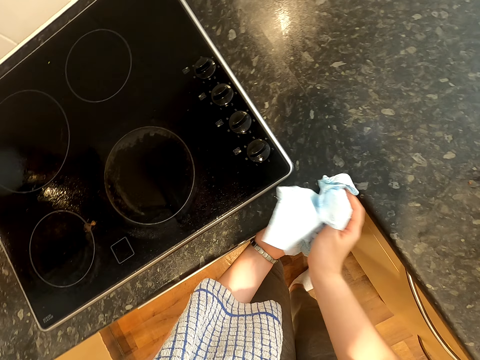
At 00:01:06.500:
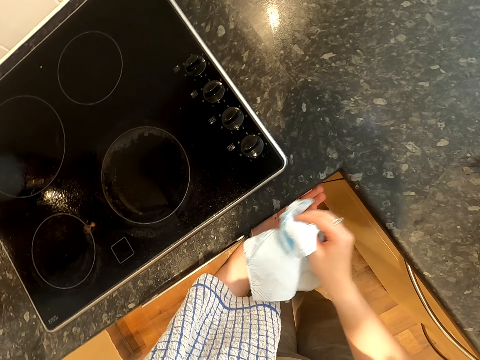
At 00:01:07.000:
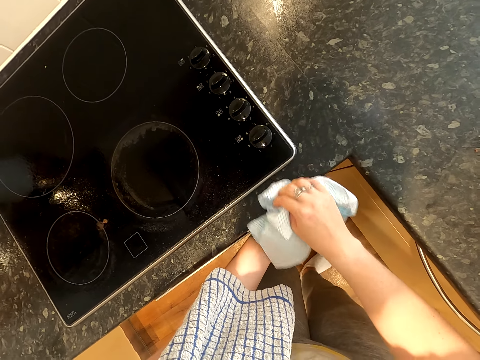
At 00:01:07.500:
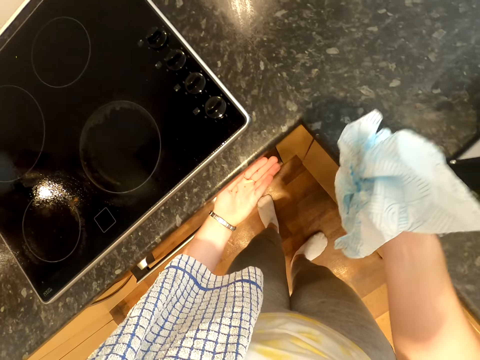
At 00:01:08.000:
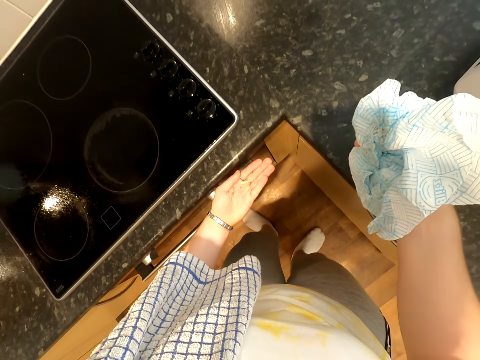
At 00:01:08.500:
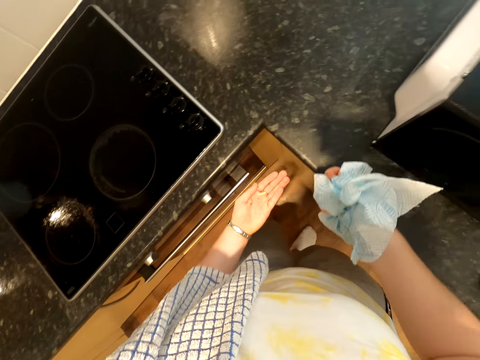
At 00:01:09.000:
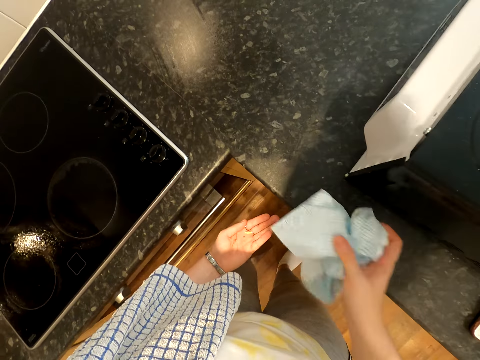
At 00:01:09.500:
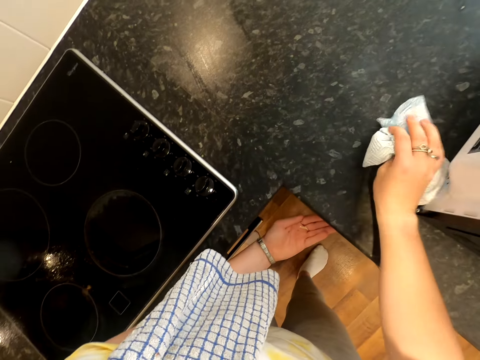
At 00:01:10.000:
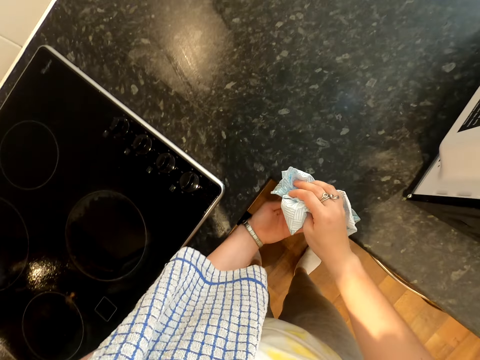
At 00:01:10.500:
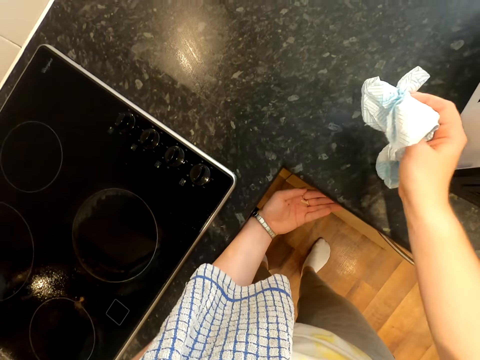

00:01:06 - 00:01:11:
The camera wearer wipes a kitchen counter repeatedly.

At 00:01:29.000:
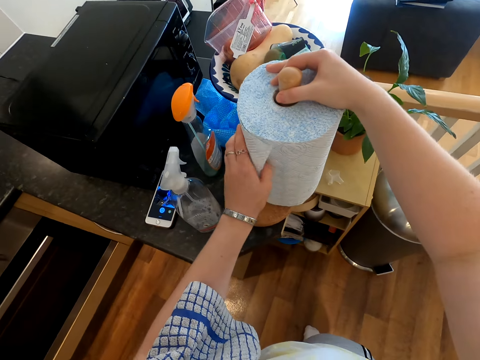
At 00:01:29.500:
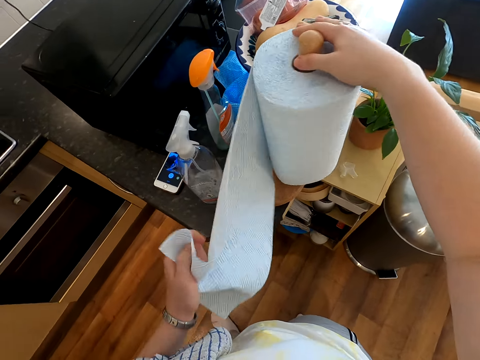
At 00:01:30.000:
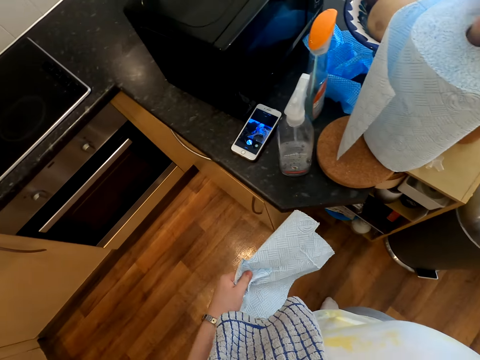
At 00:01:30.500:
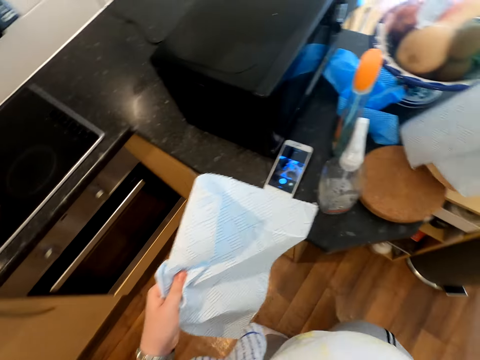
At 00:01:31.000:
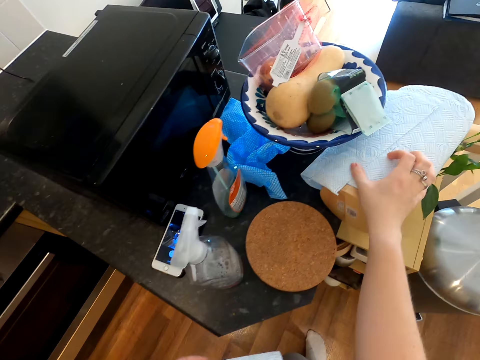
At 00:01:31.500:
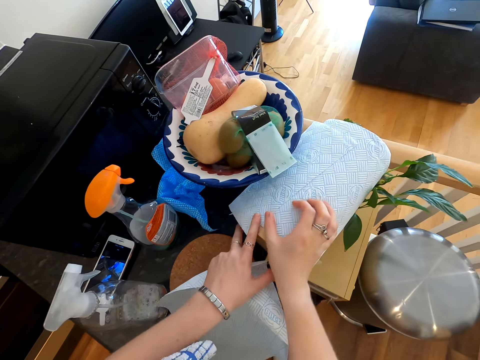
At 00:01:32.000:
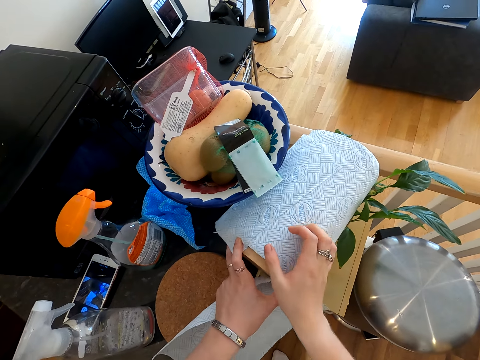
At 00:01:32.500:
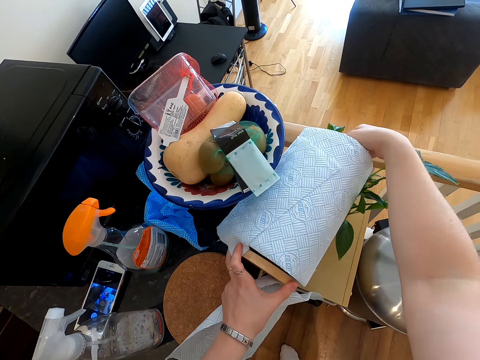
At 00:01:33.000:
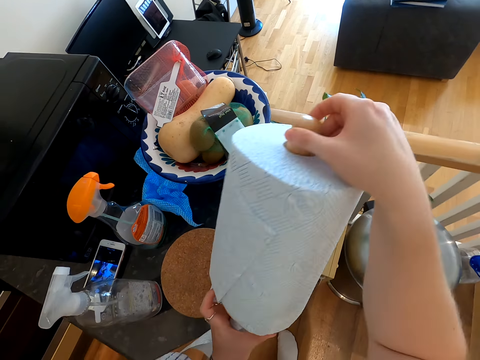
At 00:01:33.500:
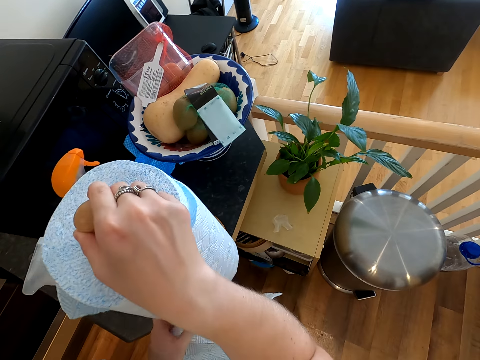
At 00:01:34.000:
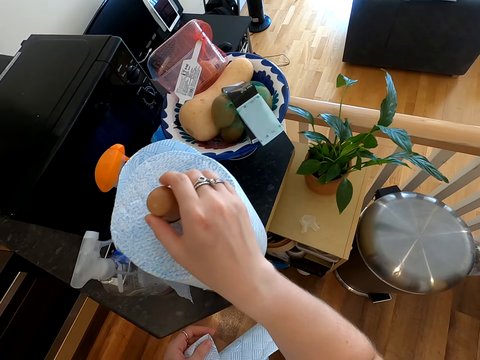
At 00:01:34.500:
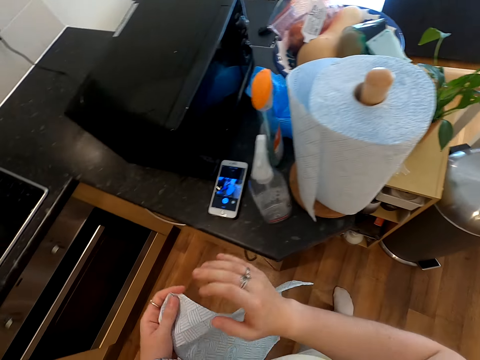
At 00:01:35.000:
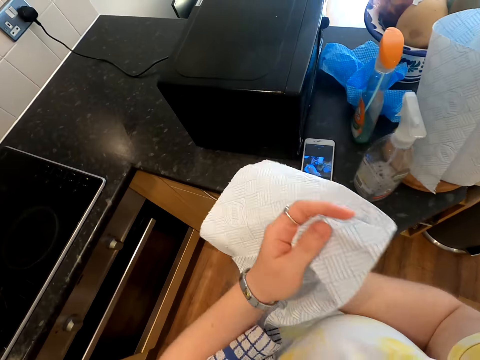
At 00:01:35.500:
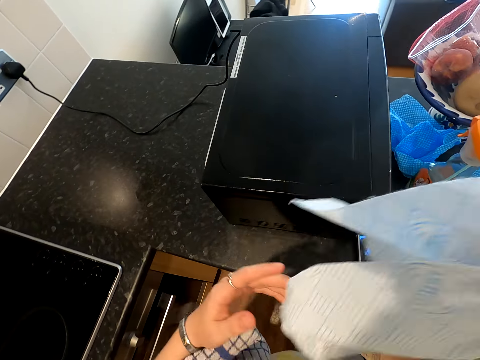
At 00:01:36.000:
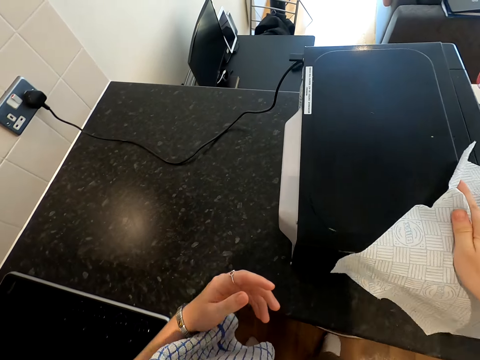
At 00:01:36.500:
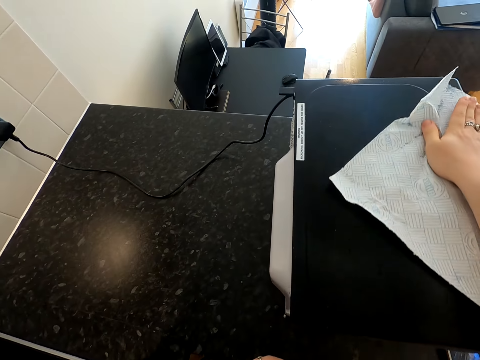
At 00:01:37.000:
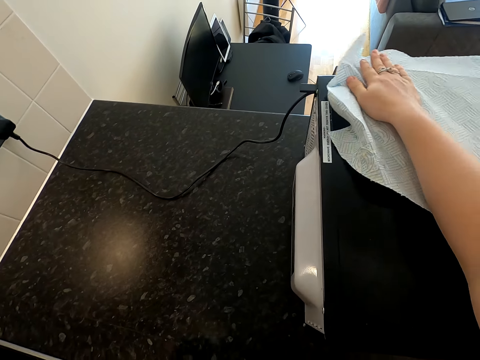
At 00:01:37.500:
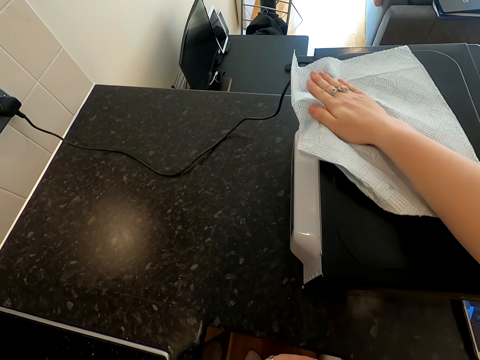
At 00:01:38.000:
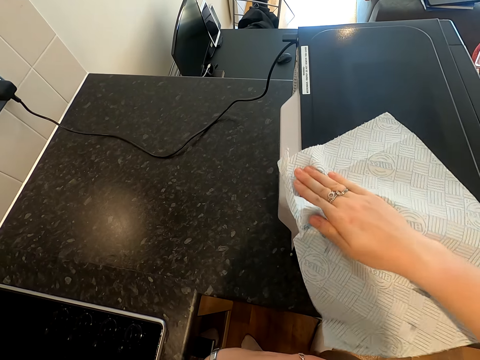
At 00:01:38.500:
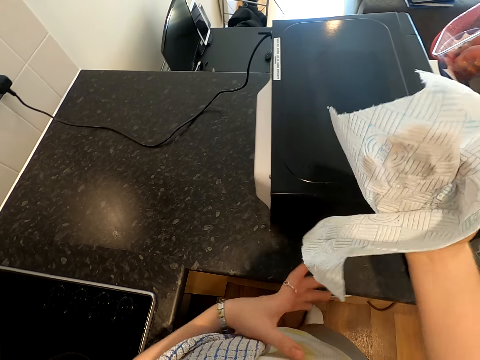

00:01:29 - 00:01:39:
The camera wearer cuts a paper towel. They position the fallen roll on the countertop. They lift the paper towel. They wipe the microwave with the paper.

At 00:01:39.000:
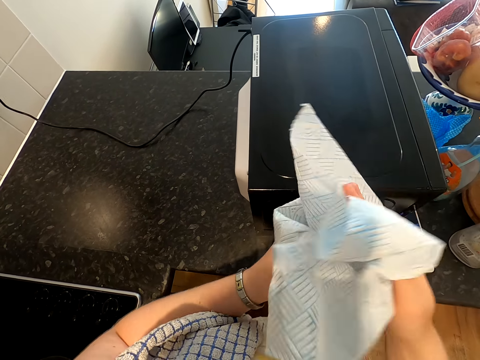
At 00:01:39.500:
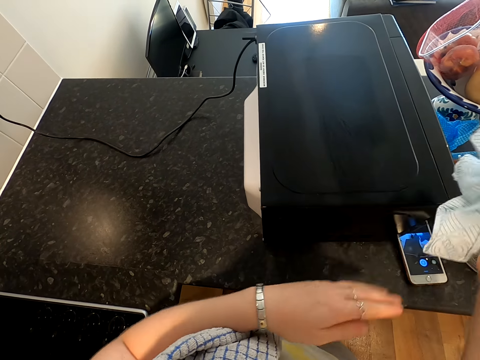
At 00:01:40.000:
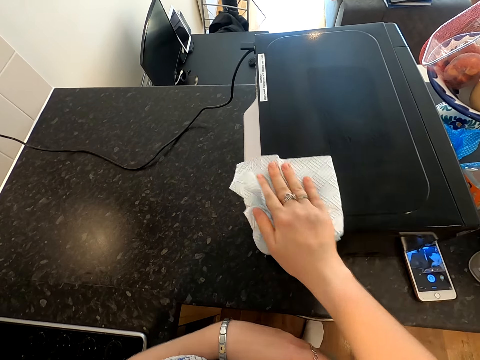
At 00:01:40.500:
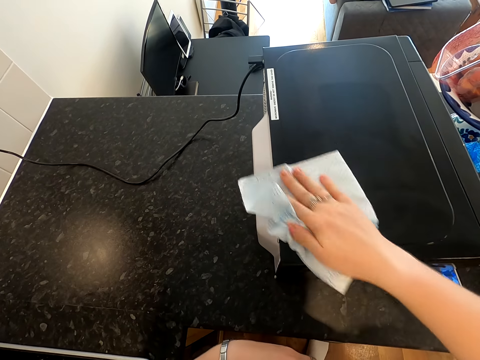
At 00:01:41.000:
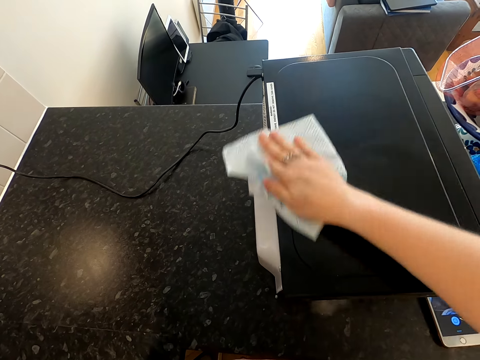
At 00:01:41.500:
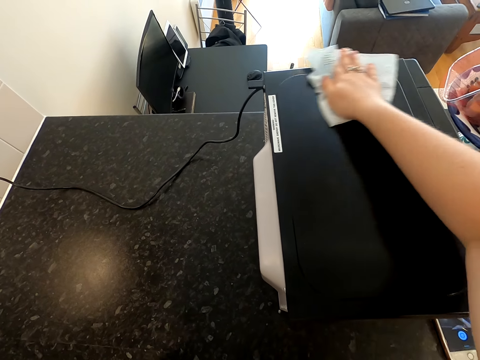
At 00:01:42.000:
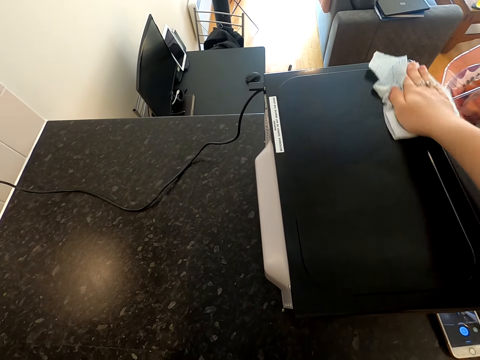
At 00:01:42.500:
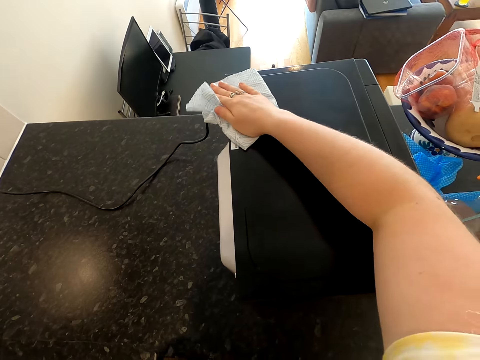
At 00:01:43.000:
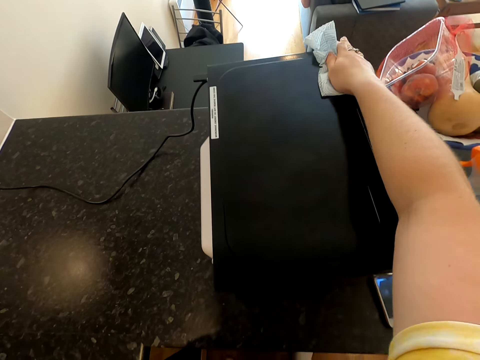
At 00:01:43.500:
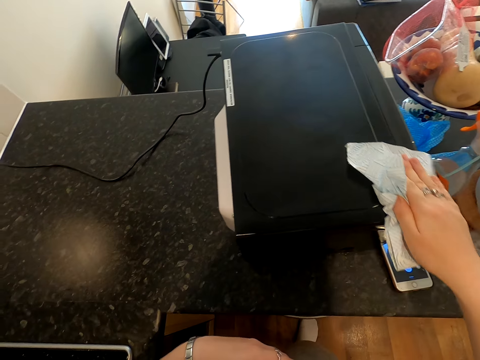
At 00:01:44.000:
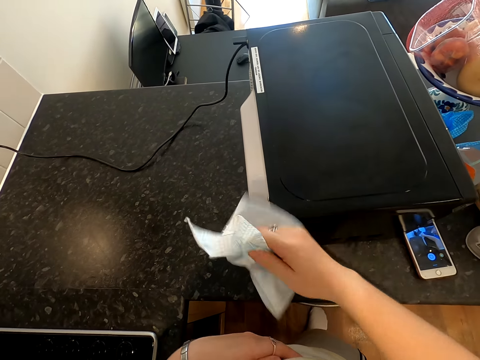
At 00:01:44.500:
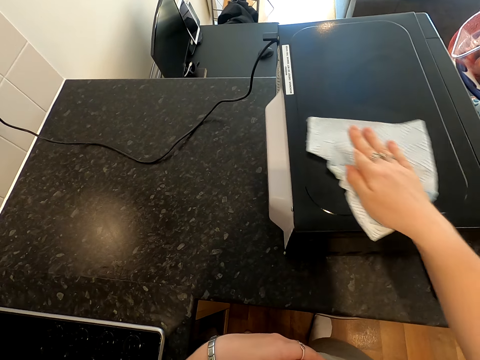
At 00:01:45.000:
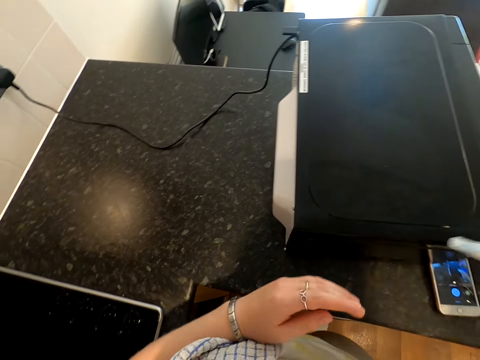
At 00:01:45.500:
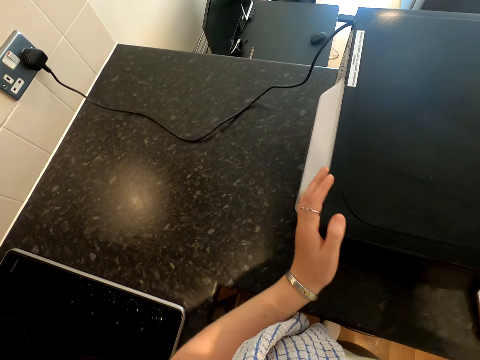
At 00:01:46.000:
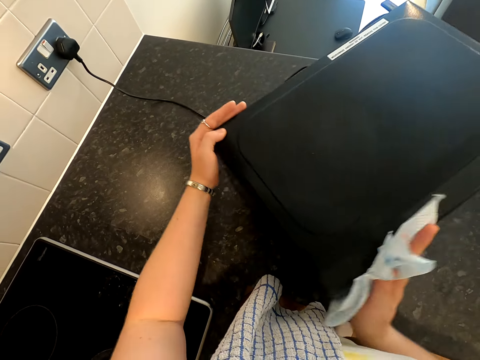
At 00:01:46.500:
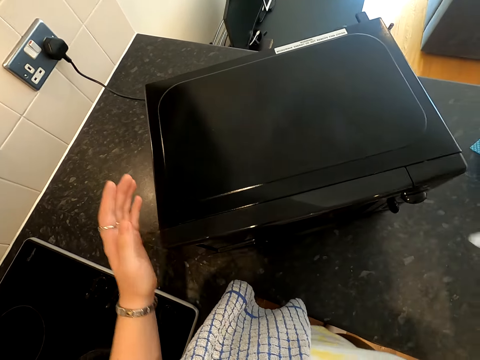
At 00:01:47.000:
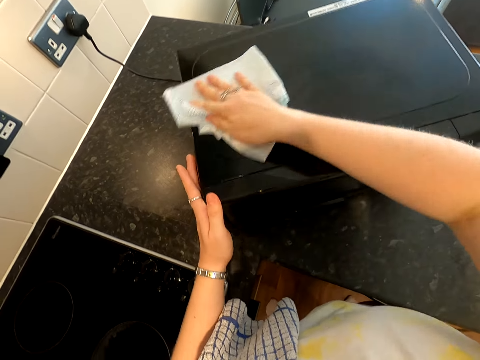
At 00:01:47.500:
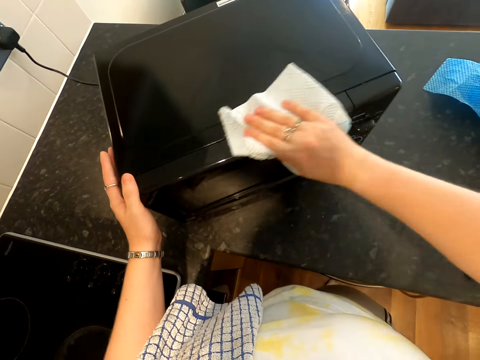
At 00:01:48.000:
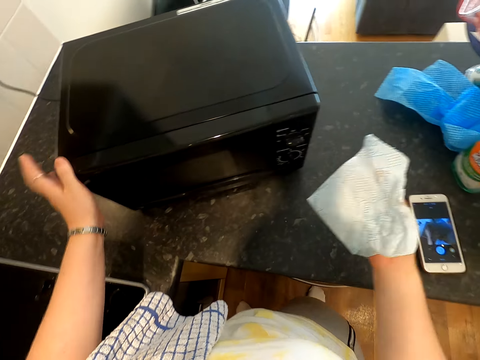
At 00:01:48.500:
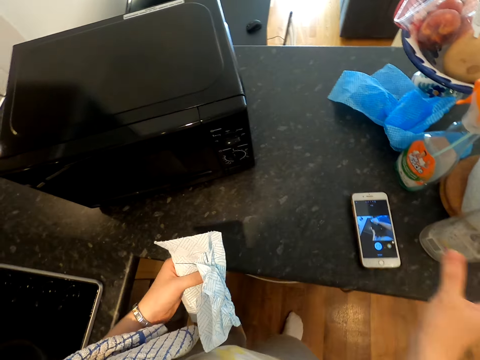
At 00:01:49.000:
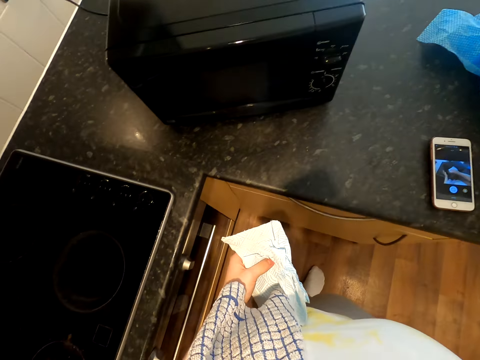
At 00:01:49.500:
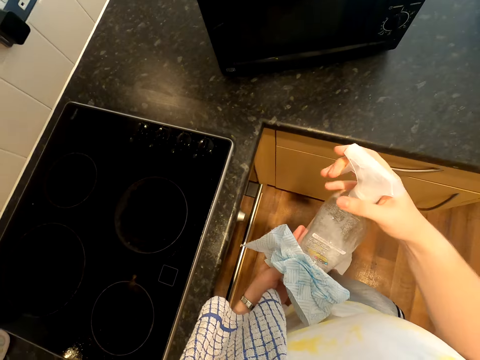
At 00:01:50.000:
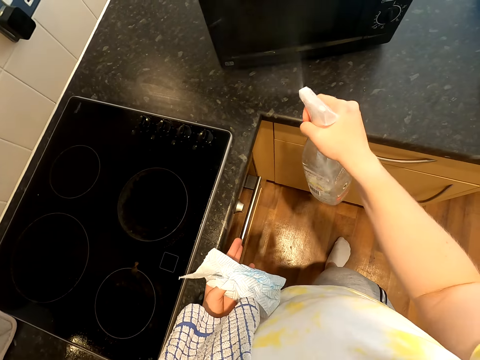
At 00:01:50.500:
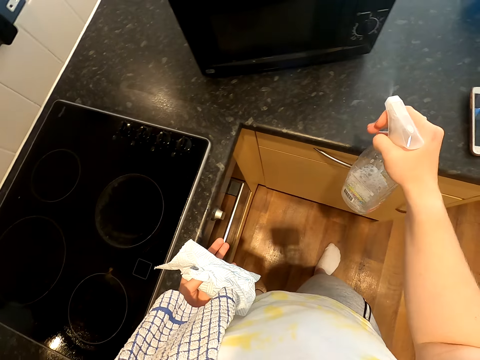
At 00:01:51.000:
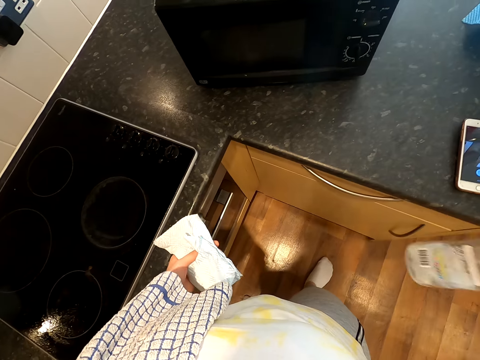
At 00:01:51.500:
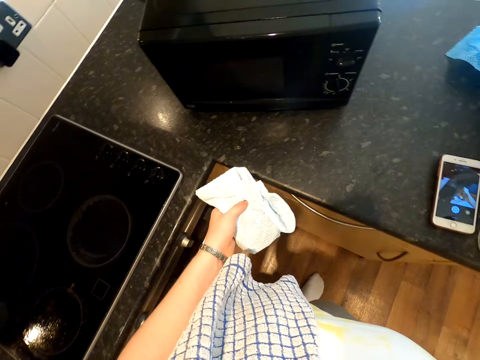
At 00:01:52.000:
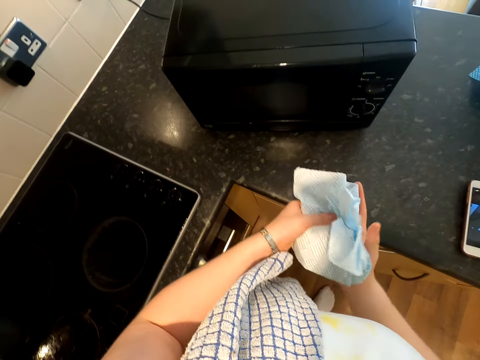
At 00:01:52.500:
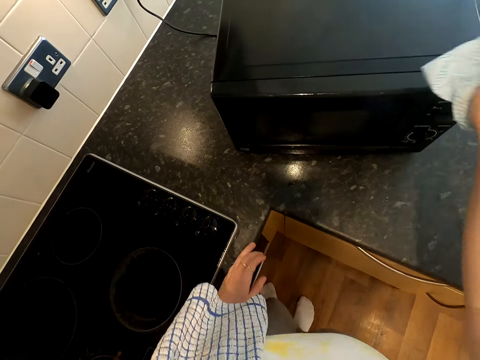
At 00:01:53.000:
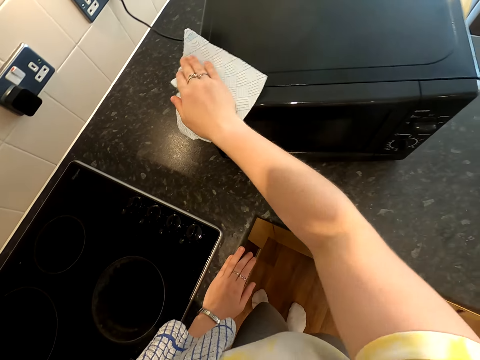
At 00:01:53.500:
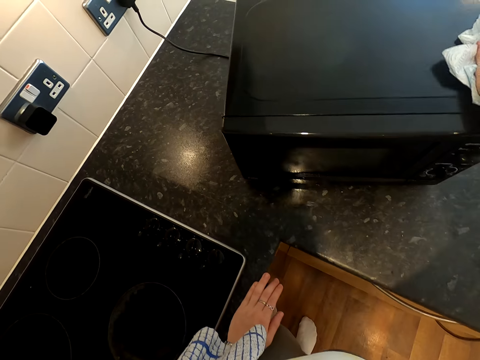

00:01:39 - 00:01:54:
The camera wearer folds the paper towel. They wipe the microwave repeatedly. They position the microwave on the countertop. They push the microwave. They wipe the microwave with the paper. They position the microwave on the countertop. They pick up a spray bottle on the countertop. They spray the microwave with liquid in the bottle. They put the spray bottle on a kitchen counter. They wipe the microwave round with the paper.
